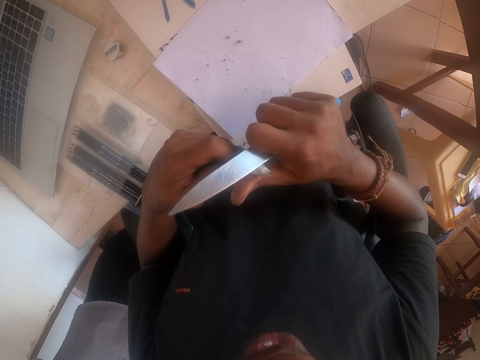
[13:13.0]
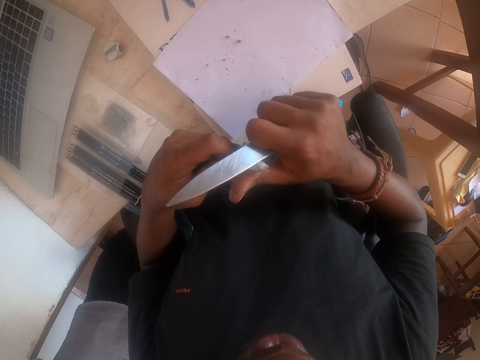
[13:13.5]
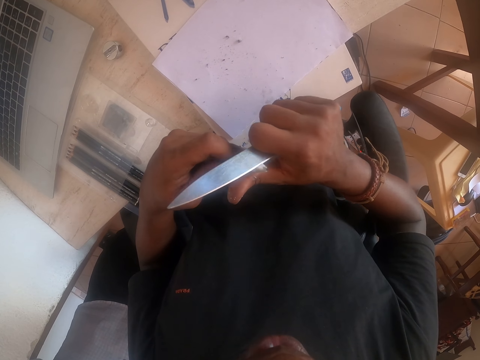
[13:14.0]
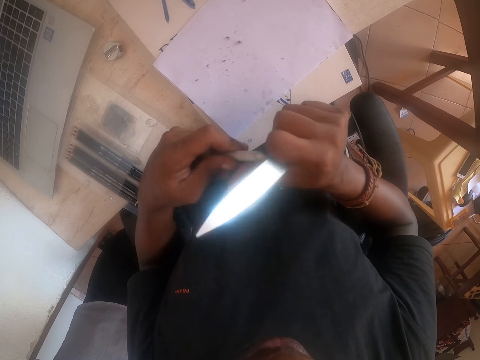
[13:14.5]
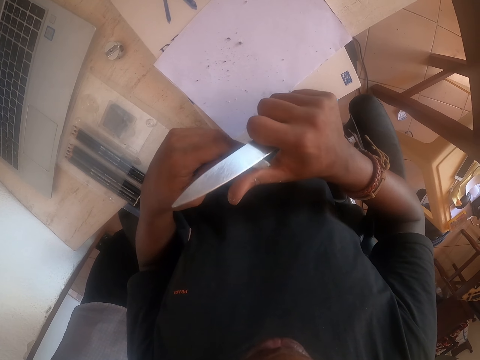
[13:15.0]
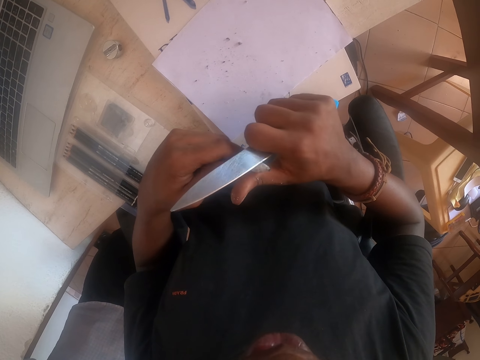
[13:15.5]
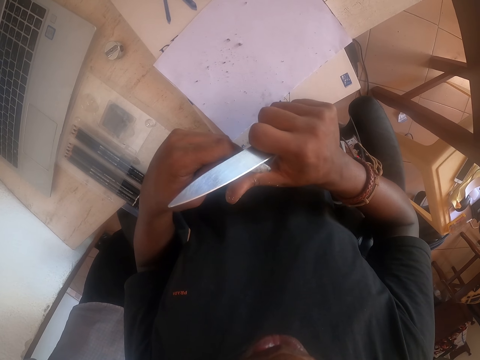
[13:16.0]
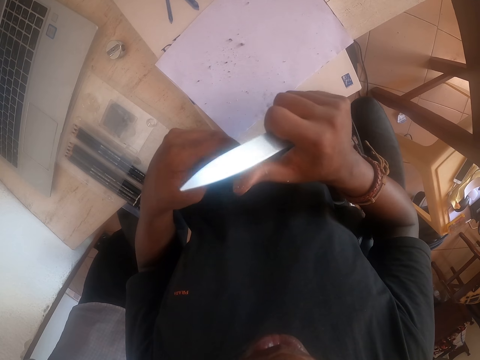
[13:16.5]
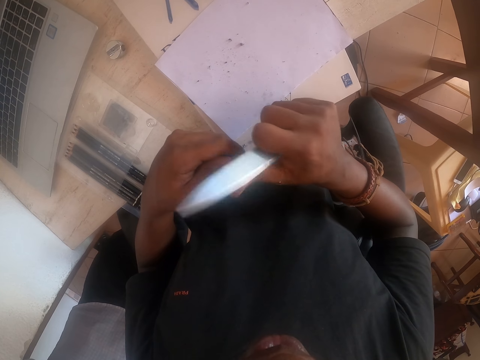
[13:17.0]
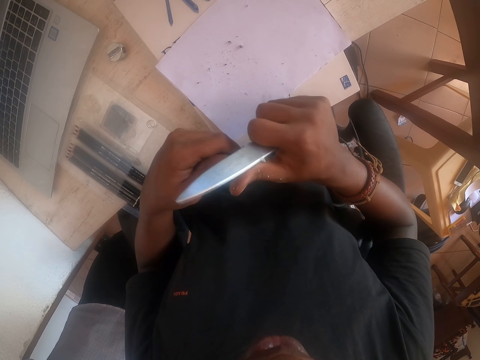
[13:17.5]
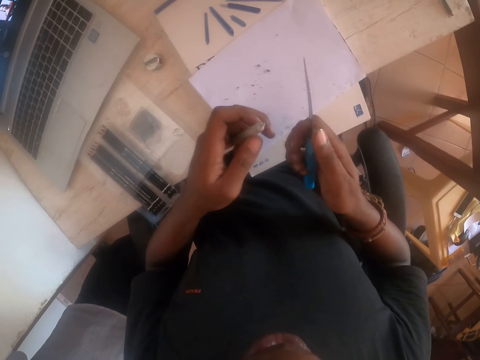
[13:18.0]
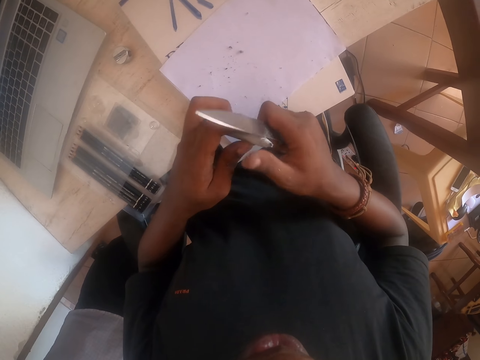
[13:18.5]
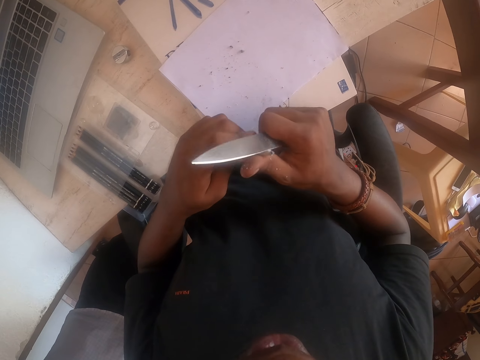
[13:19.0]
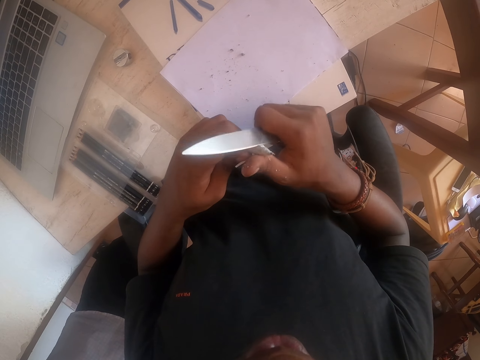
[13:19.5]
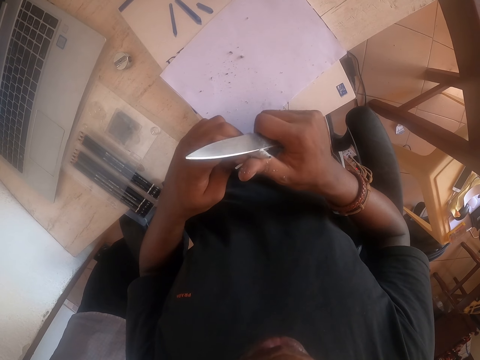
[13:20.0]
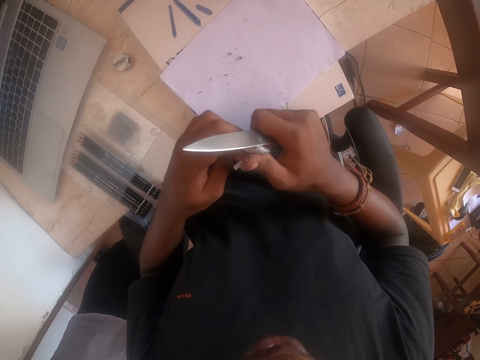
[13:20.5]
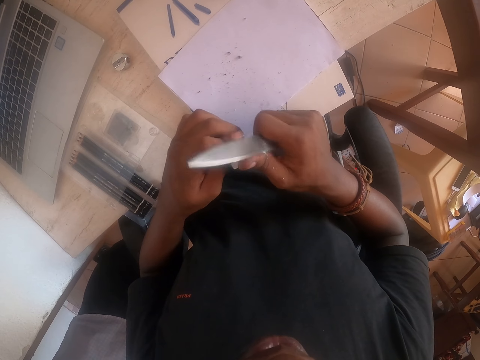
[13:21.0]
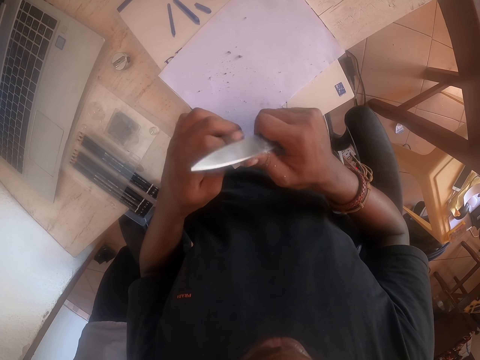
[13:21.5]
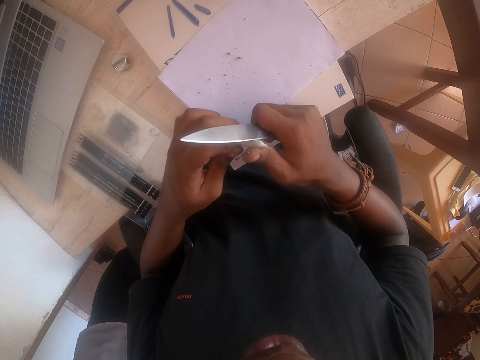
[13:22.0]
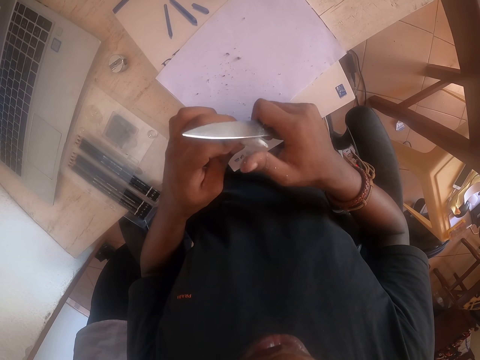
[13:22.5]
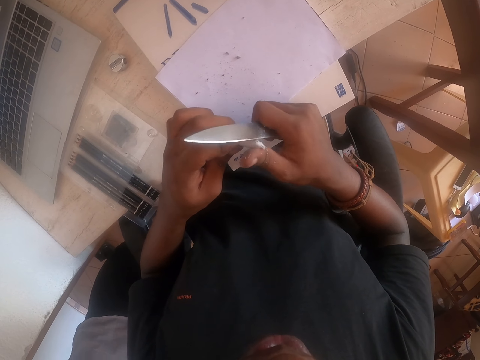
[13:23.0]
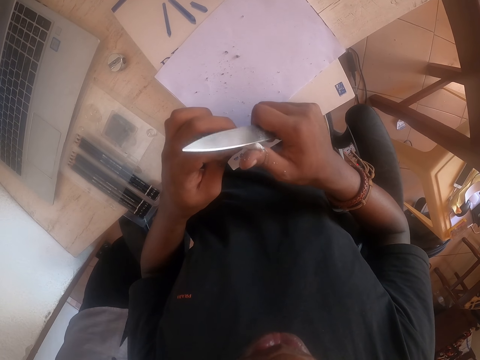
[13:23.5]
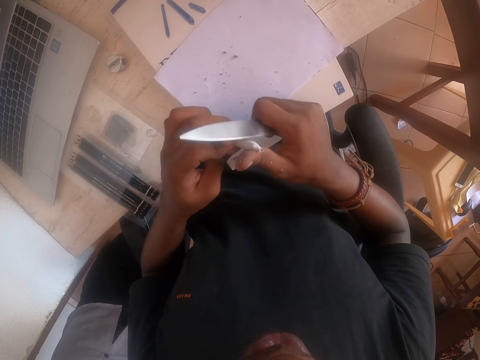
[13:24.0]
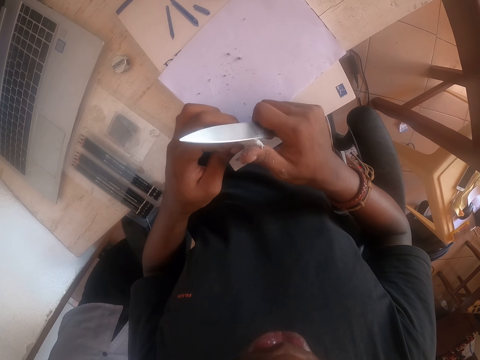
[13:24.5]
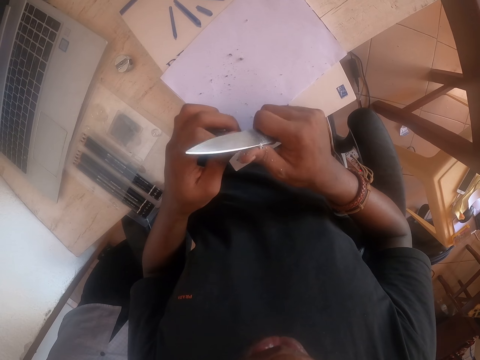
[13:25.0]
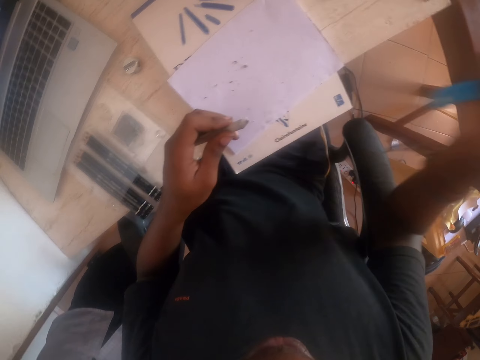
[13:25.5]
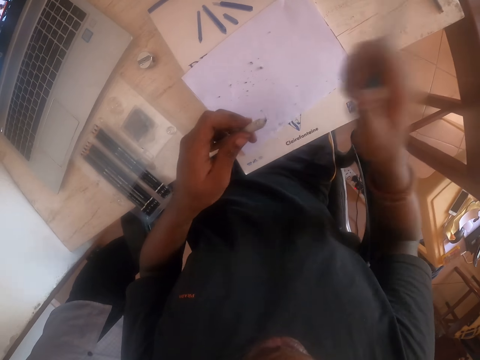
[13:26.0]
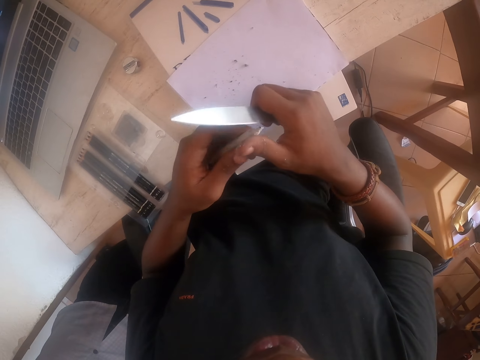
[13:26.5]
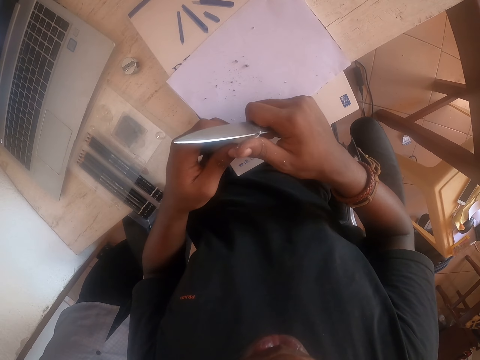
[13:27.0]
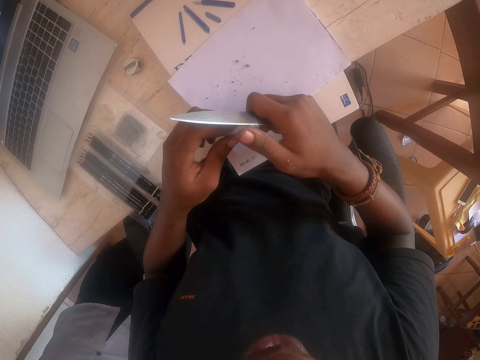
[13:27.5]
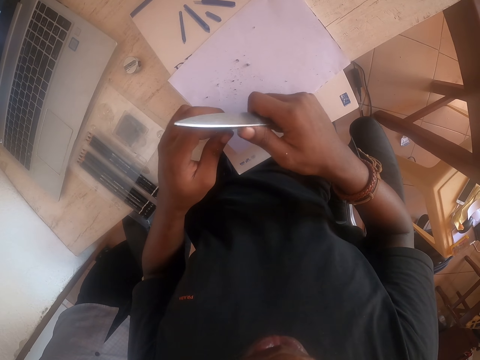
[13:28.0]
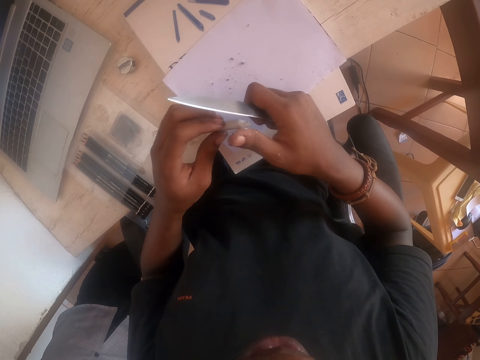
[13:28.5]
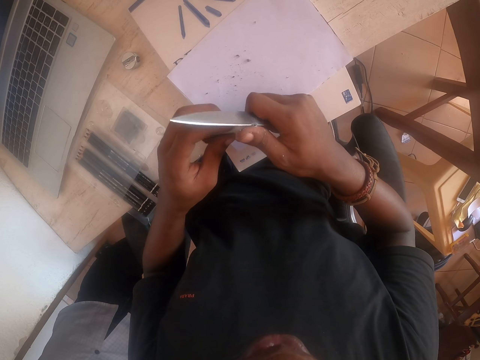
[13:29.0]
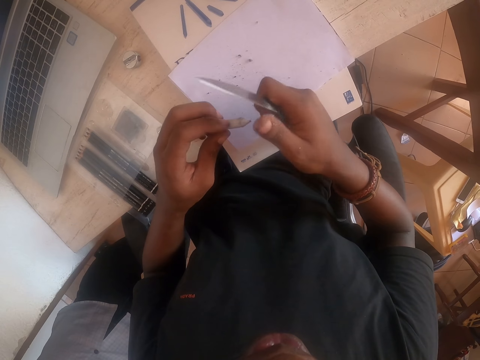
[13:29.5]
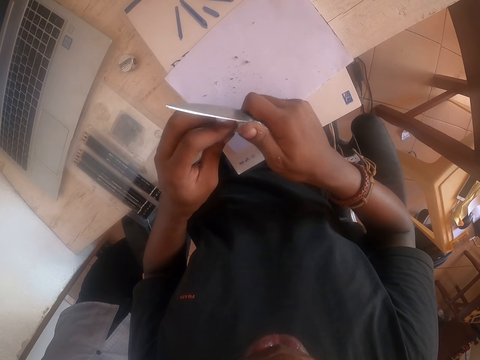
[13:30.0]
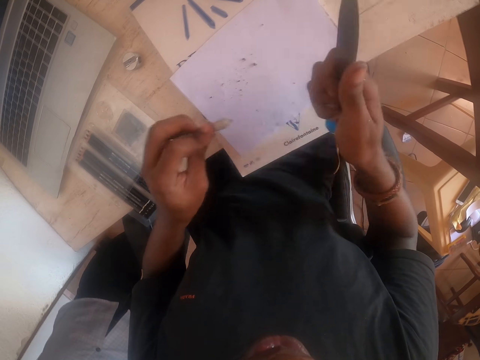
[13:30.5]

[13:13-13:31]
The camera wearer moves both hands. They sharpen the drawing pen with a knife. They lift the knife. They drop the right hand. They sharpen the drawing pen with the knife.

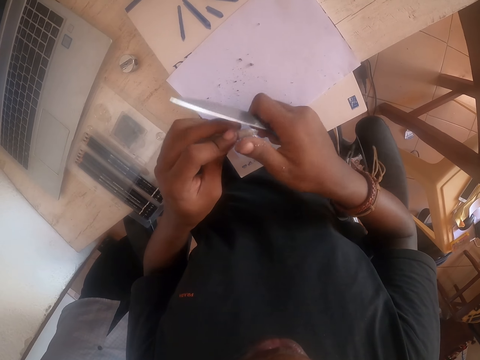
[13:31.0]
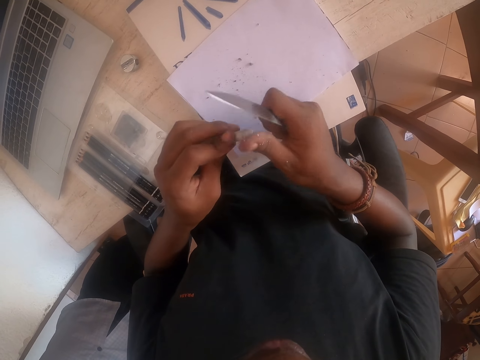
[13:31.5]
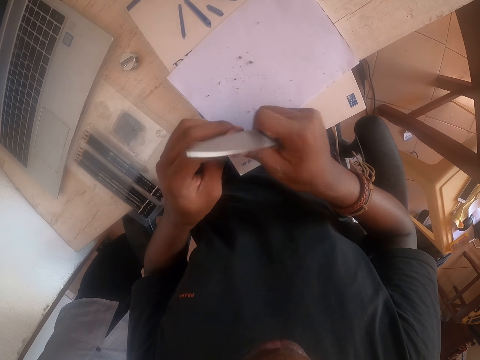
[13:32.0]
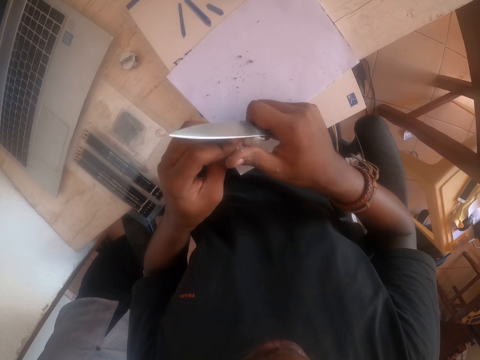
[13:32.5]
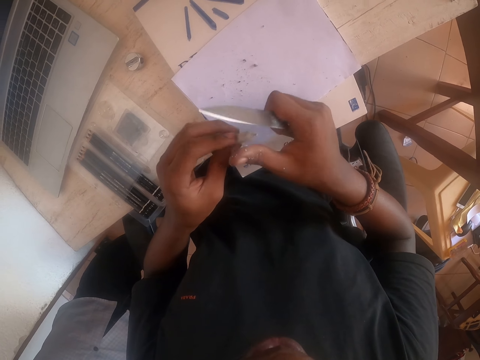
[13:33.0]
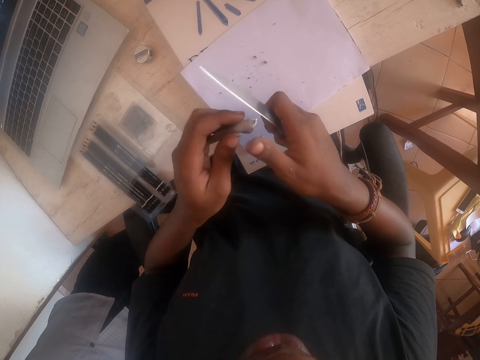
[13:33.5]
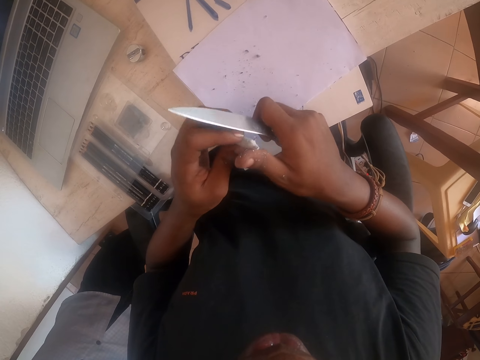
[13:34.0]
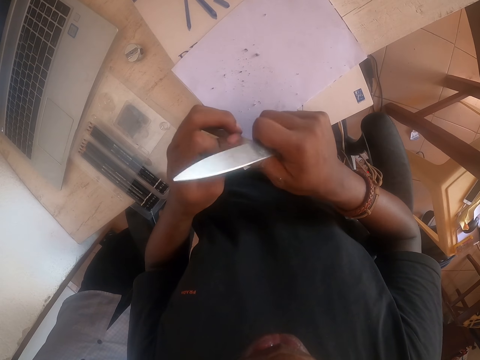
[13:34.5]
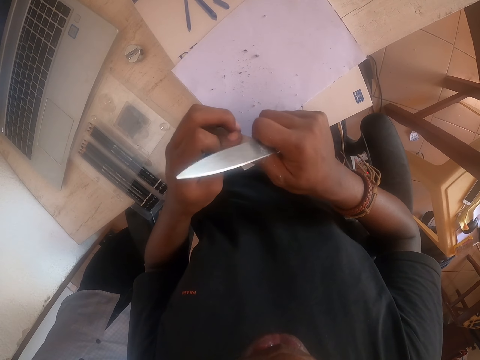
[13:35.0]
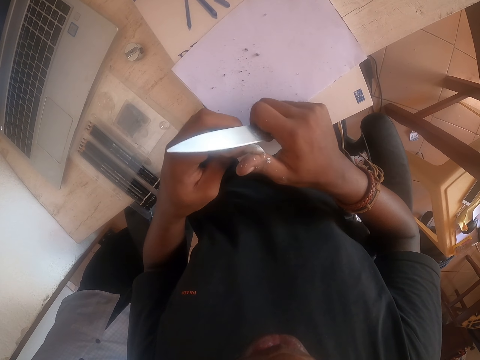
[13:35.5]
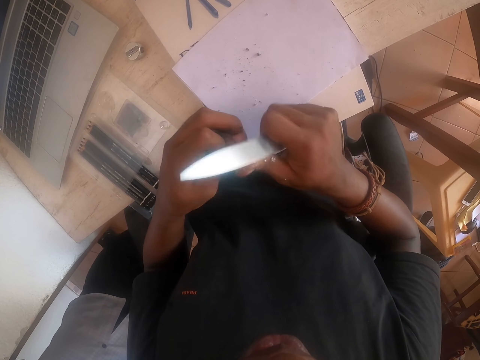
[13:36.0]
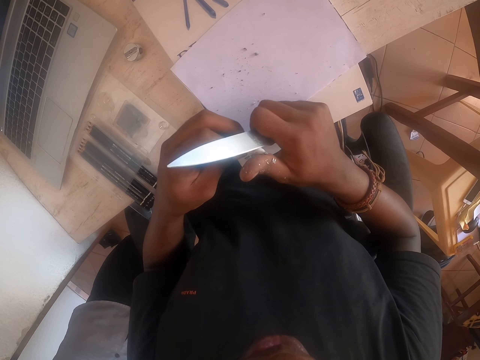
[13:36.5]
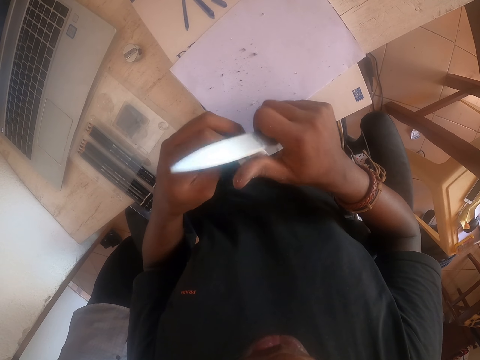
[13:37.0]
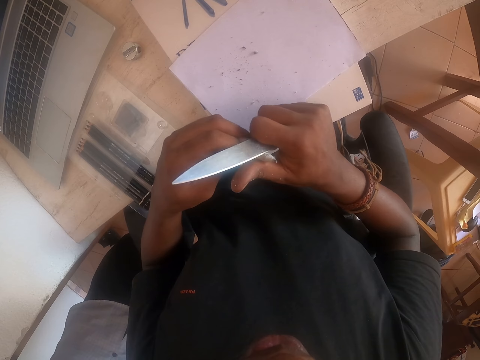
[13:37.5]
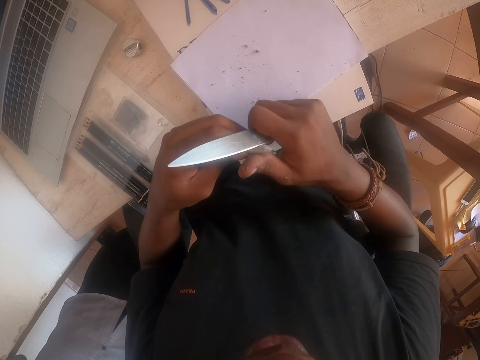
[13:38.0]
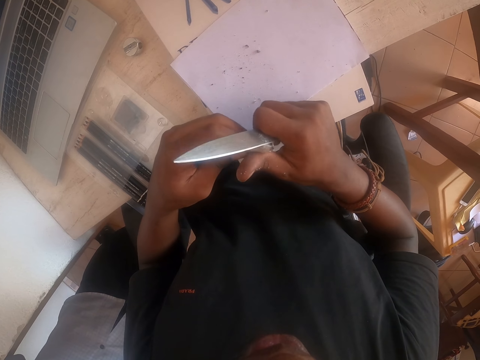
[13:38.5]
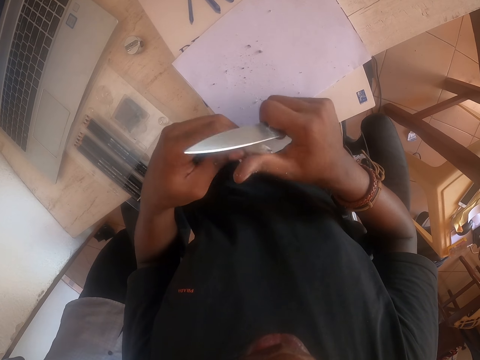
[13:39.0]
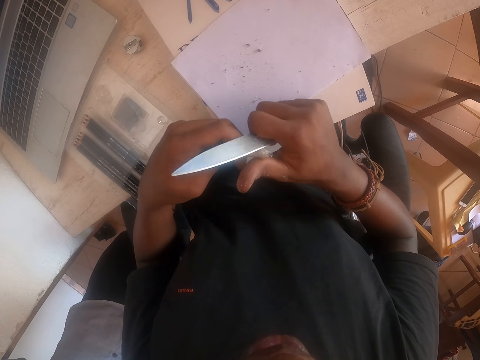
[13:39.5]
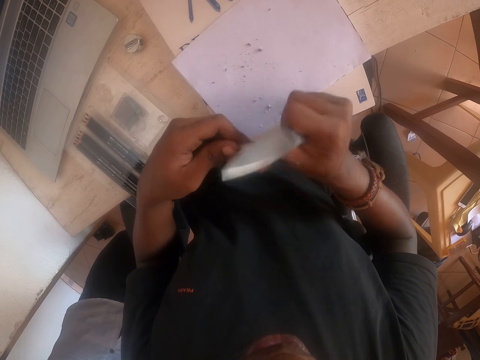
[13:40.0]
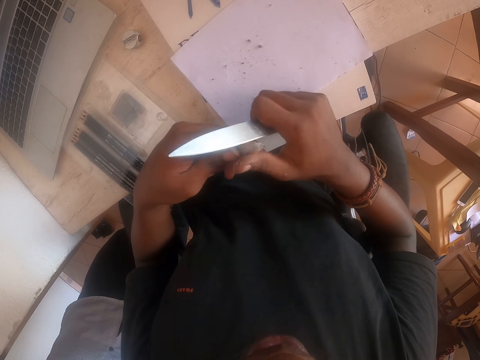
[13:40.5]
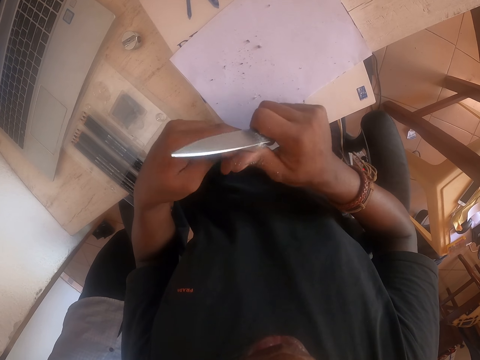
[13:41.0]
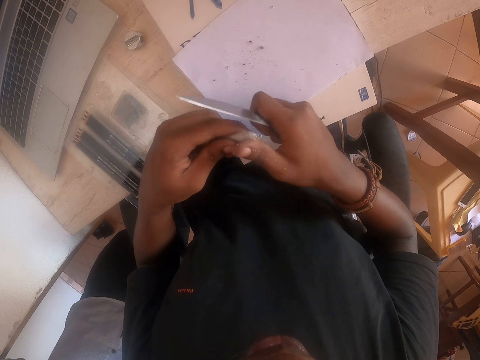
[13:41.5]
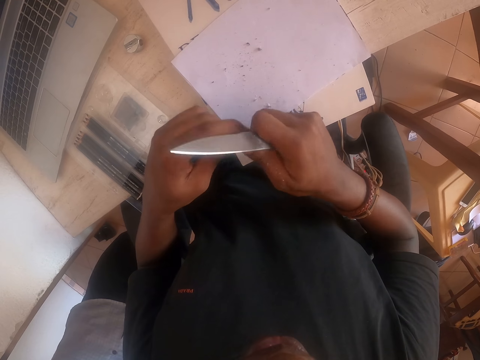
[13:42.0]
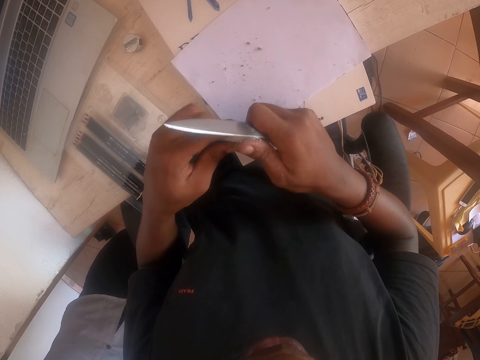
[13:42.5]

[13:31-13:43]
The camera wearer sharpens the pencil with a knife.
